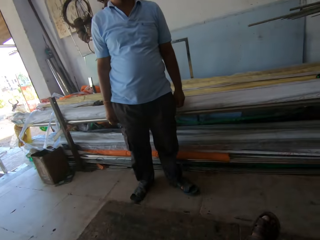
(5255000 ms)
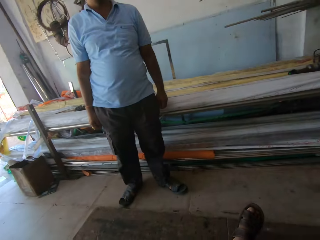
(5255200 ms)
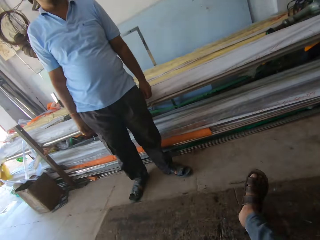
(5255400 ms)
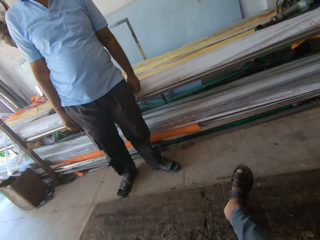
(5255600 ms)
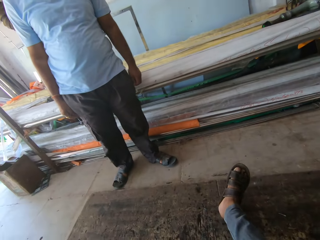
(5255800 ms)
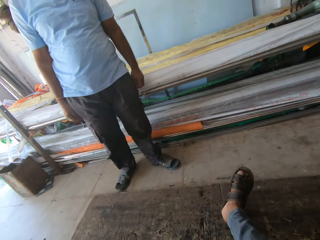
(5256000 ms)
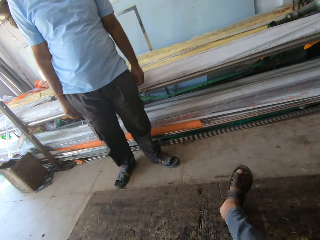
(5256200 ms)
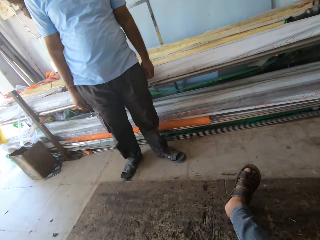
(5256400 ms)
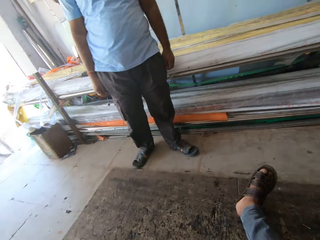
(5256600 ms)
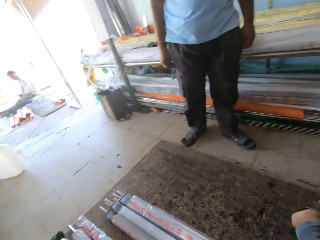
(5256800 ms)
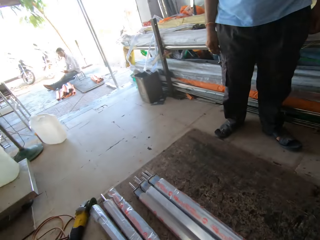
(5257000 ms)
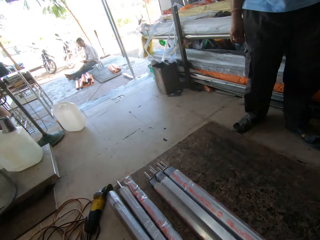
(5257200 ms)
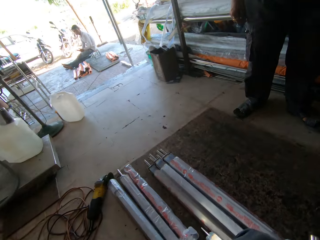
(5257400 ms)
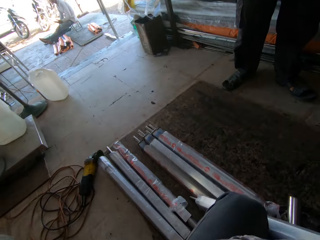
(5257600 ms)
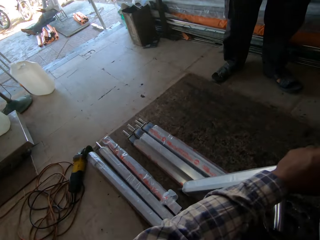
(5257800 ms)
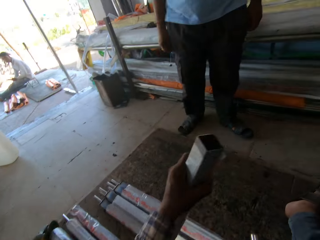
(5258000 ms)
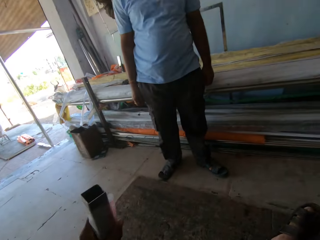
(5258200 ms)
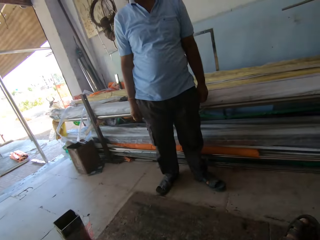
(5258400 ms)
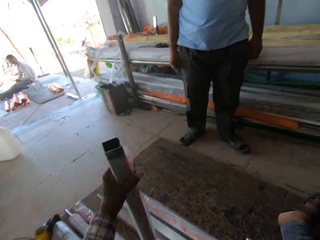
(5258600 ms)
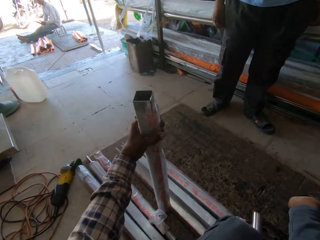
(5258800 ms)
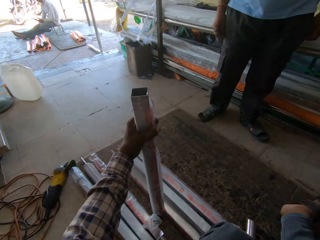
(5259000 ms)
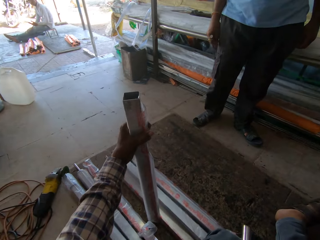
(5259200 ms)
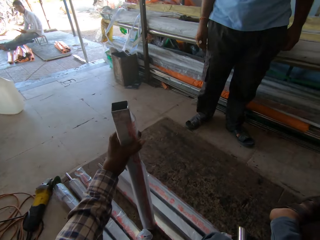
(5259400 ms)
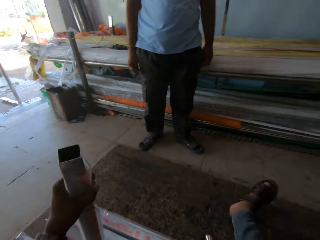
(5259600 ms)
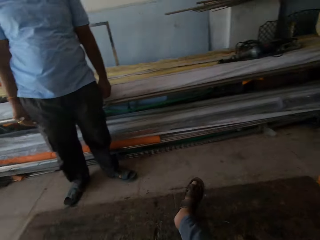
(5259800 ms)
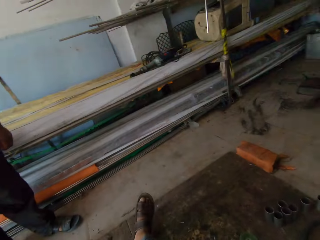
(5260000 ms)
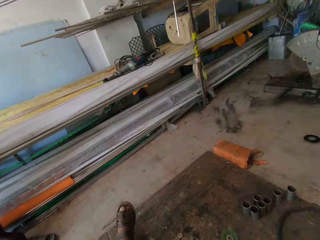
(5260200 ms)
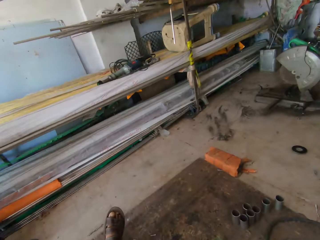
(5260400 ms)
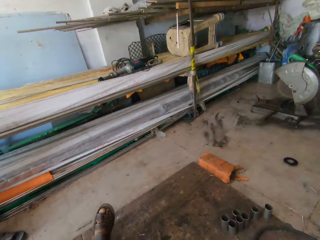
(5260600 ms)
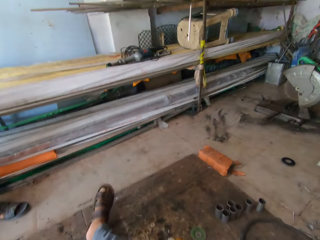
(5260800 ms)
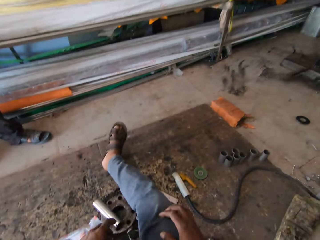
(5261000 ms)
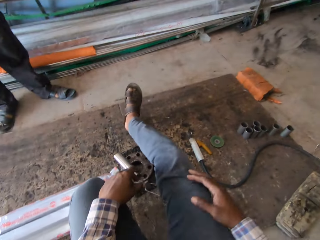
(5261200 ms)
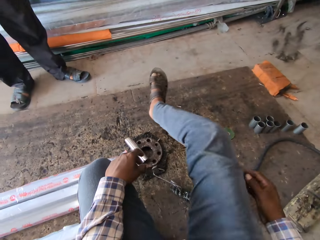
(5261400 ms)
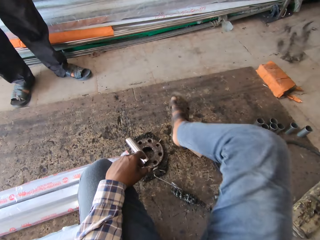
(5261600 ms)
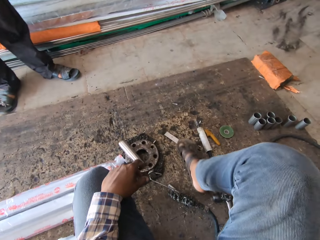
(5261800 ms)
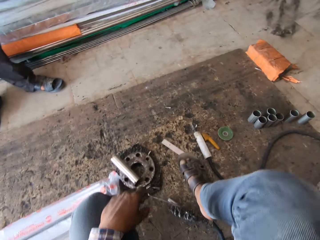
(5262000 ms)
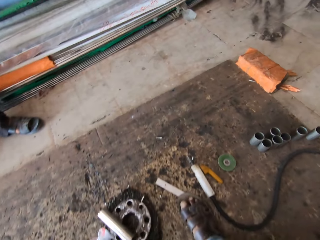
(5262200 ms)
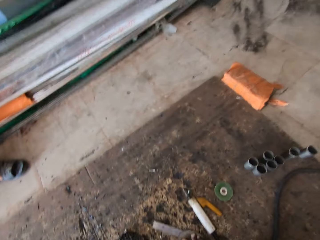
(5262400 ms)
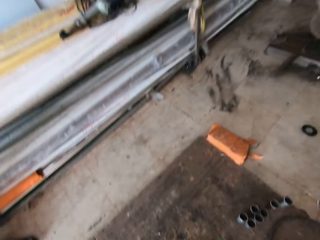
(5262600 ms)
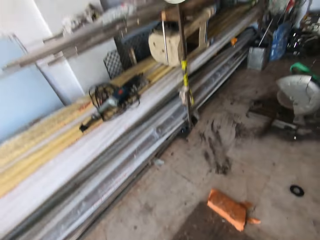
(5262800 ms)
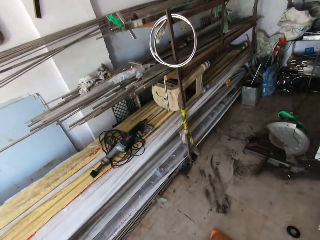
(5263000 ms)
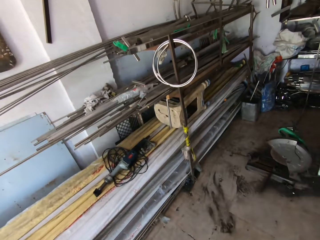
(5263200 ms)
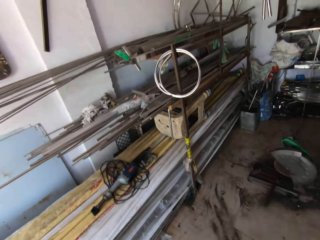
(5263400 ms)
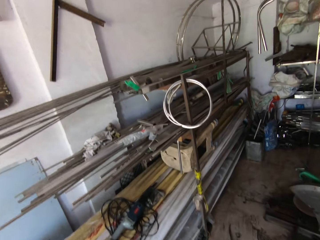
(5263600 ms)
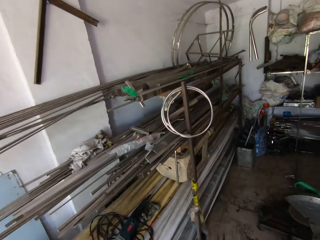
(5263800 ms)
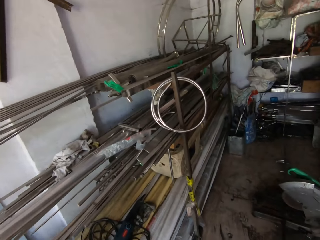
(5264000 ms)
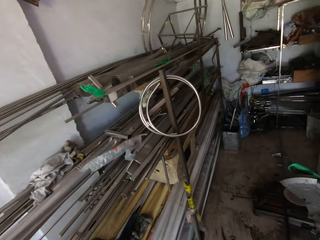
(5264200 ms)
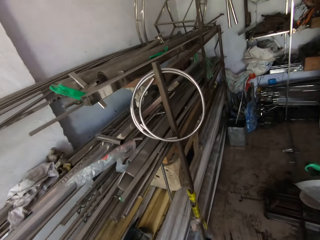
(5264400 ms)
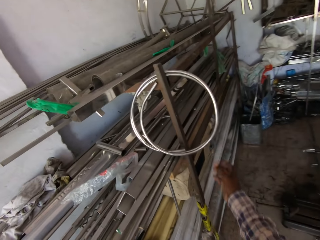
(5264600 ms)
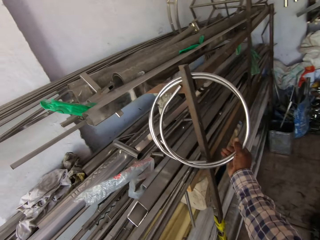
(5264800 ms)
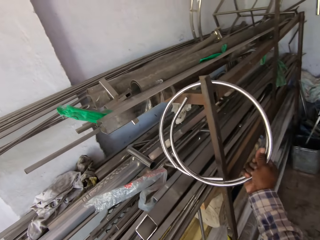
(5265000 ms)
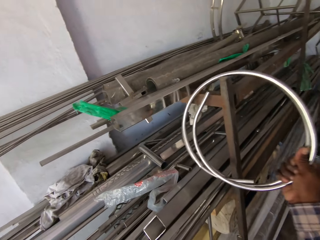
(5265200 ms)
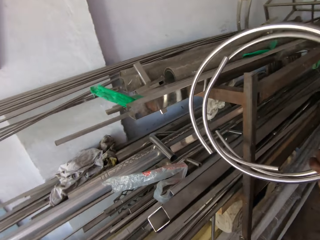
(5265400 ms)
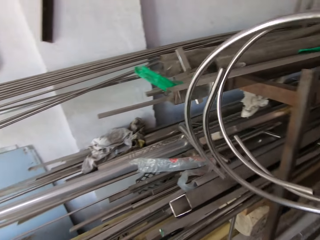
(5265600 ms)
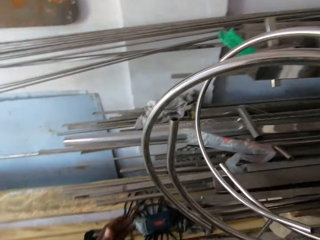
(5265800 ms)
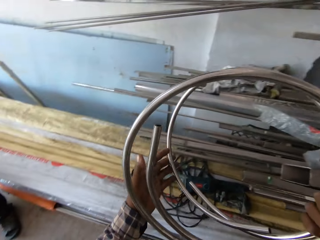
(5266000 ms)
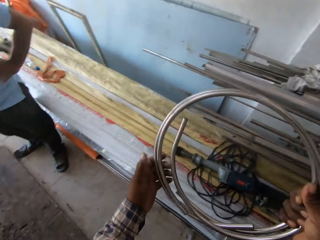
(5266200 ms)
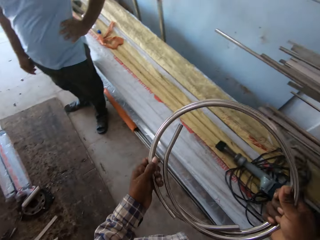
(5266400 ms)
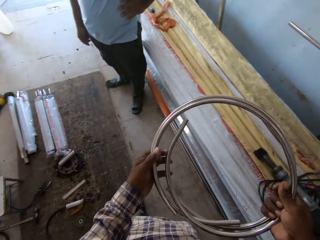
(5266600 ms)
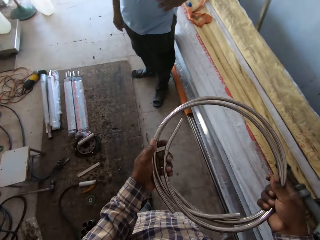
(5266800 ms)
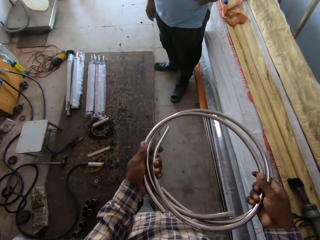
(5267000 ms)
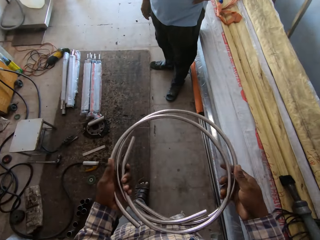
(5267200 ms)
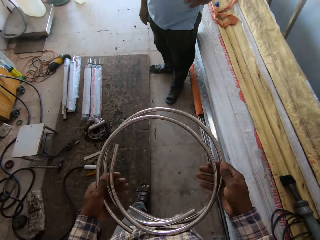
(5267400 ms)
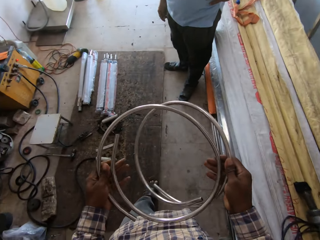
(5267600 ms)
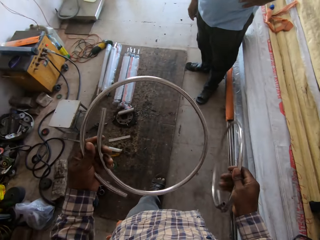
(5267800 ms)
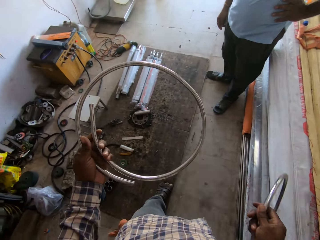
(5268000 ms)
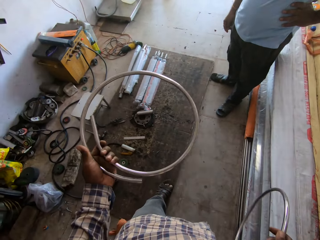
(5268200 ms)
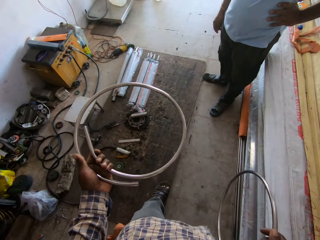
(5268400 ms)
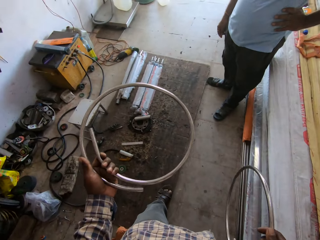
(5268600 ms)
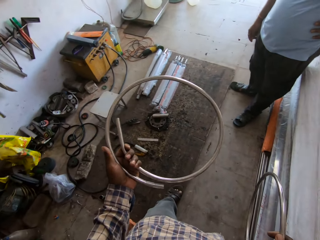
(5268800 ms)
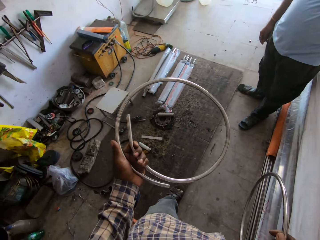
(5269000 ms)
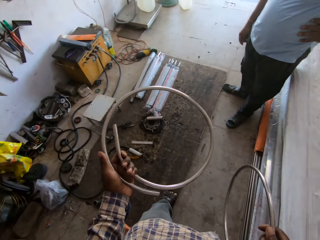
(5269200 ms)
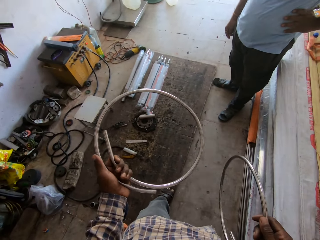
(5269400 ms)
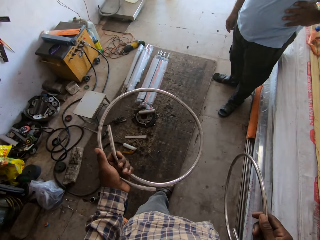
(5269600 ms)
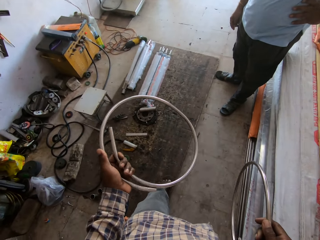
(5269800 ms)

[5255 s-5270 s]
The camera wearer picks up the steel from the floor with his left hand. He moves the steel metal. He looks around. He folds his leg. He looks around. He walks around. He picks up a metal hose or spiral steel metal with his right hand from a metal pole. He holds the spiral steel metal with both hands. A person holds his waist. The camera wearer separates the spiral steel metals.

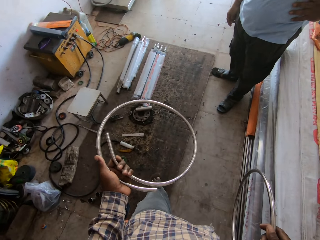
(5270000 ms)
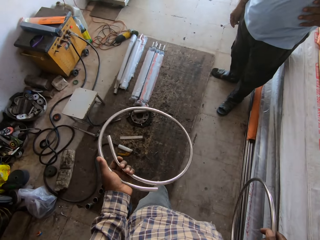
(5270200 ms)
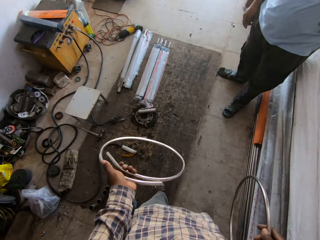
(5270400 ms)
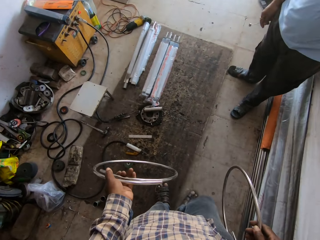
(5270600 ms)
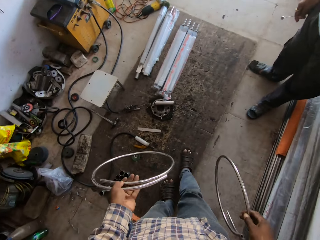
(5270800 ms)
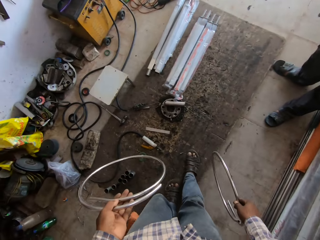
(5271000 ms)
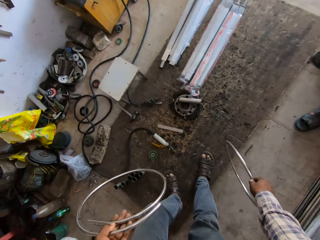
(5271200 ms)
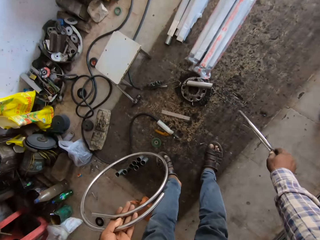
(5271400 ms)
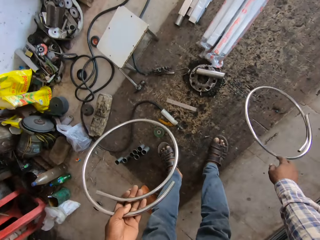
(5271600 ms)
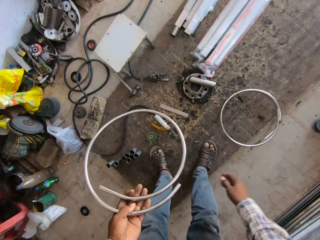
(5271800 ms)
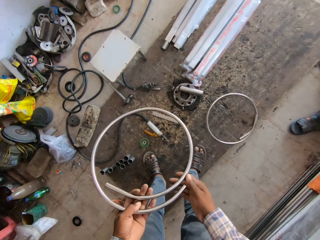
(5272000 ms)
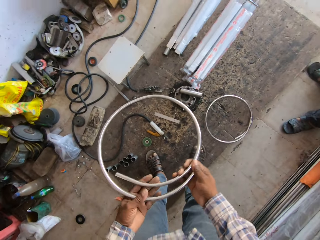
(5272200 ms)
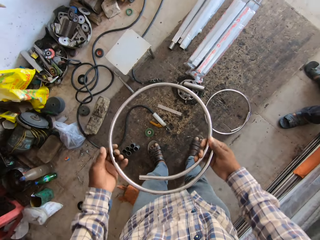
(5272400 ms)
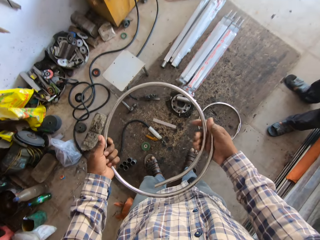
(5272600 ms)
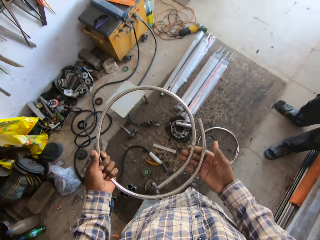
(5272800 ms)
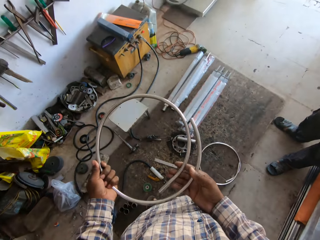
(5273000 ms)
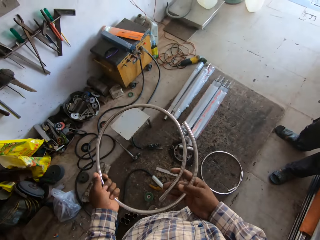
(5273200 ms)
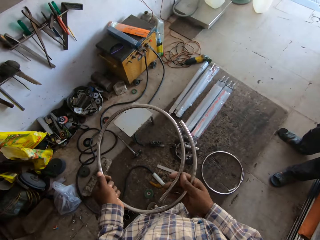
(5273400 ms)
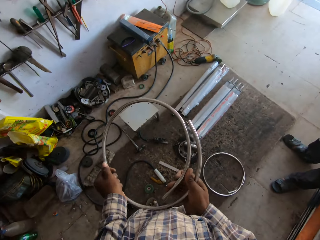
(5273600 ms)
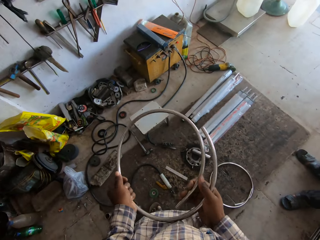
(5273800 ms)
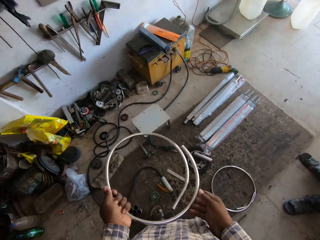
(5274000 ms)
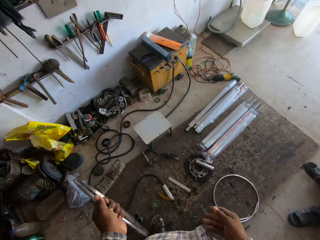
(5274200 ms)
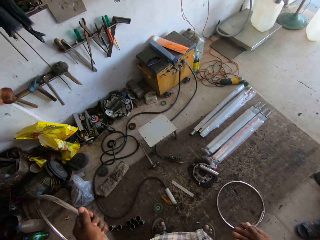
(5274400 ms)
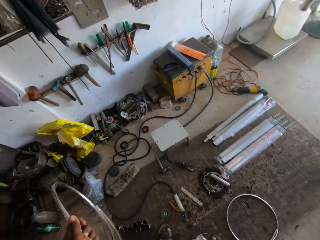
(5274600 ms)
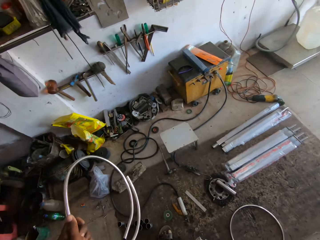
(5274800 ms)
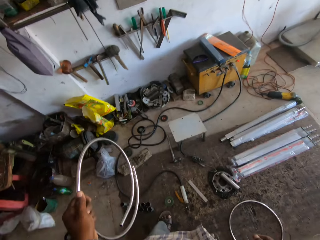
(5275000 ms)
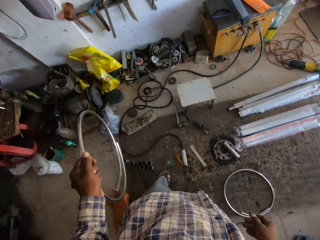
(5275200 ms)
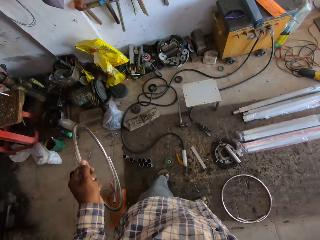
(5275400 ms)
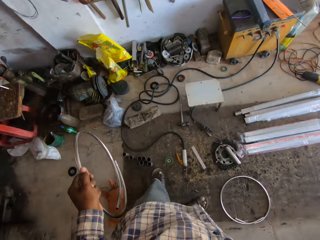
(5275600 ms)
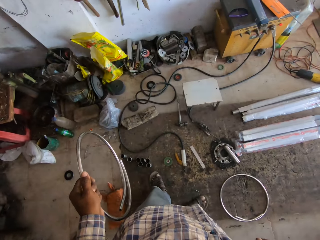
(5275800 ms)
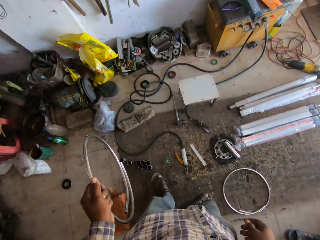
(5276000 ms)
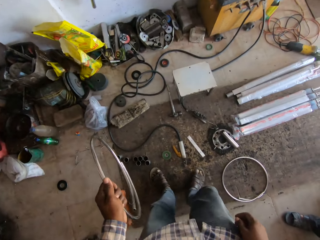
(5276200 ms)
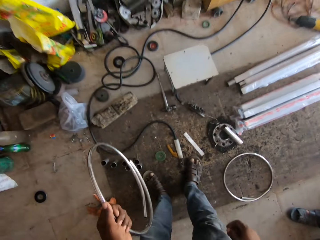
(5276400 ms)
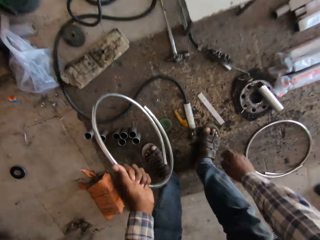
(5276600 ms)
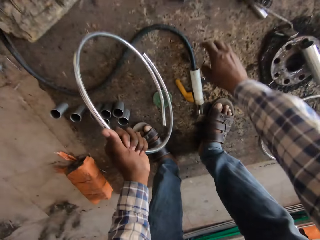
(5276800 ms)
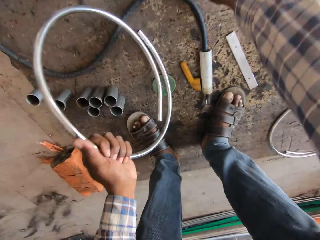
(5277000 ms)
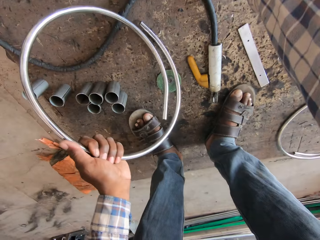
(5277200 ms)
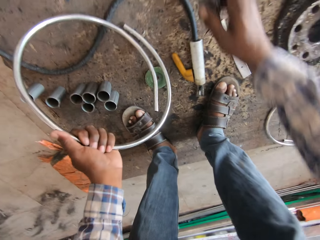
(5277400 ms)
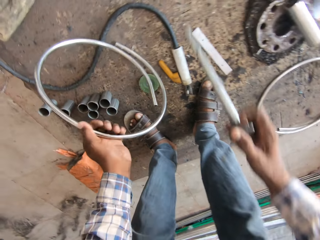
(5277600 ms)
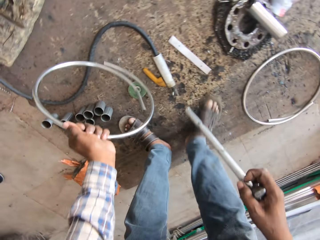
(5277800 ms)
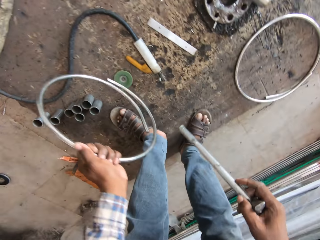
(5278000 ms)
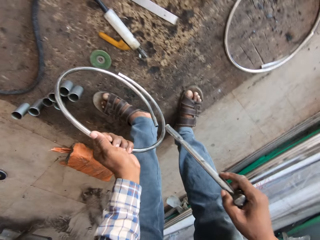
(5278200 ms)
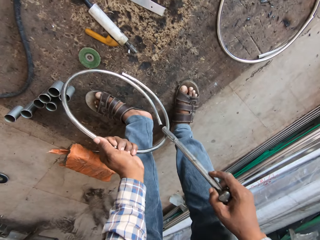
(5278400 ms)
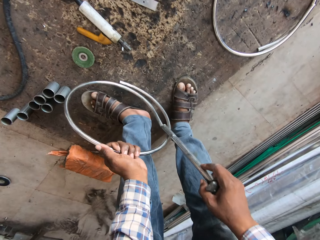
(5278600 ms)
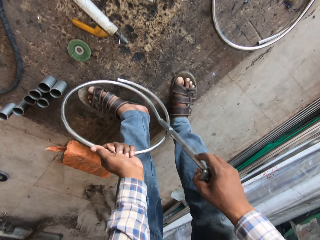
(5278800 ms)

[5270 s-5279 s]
The camera wearer feels the steel metal. He bends. He throws the metal hose in his right hand on the floor. He holds the spiral steel metal with both hands. He adjusts the metal hose in his left hand with both hands. He stands up. He holds the metal with his left hand. He looks around. He picks up a wrench or hammer on the floor with his right hand. He bends. He fixes the wrench to the metal hose in his left hand.
